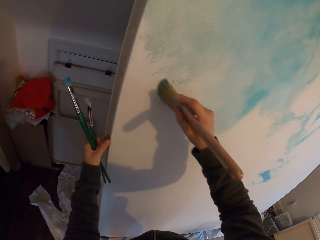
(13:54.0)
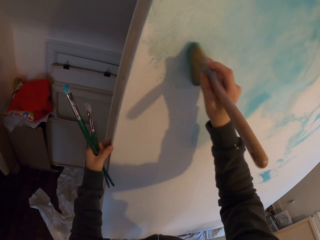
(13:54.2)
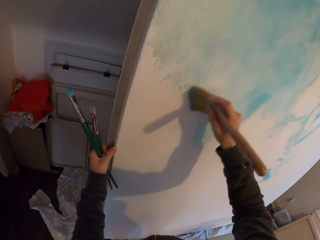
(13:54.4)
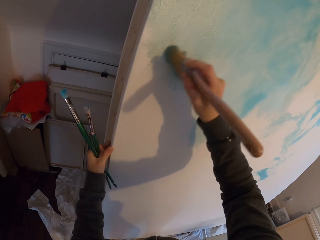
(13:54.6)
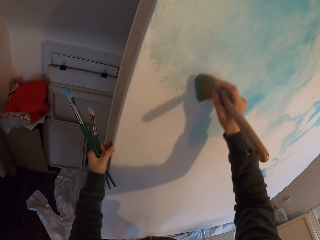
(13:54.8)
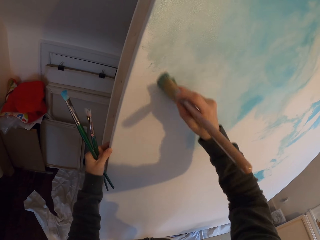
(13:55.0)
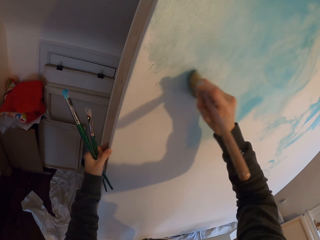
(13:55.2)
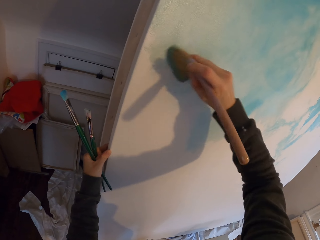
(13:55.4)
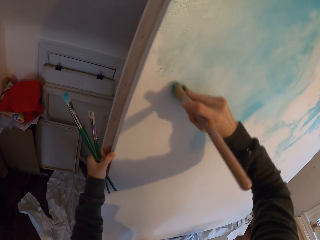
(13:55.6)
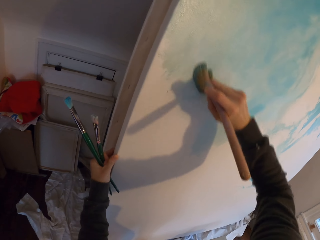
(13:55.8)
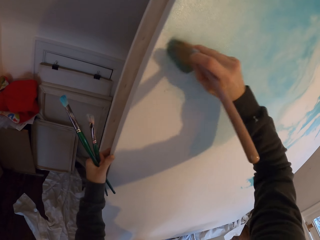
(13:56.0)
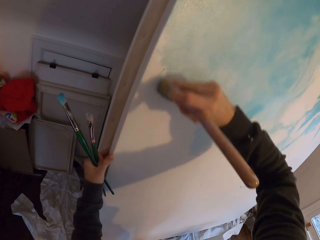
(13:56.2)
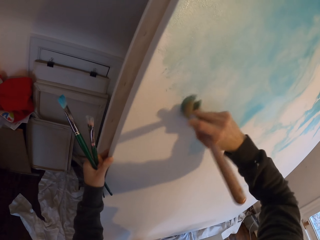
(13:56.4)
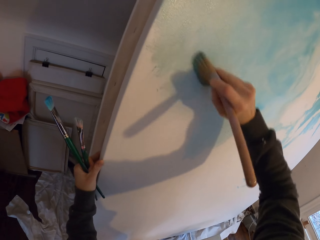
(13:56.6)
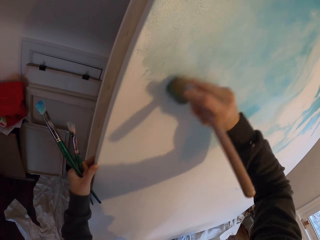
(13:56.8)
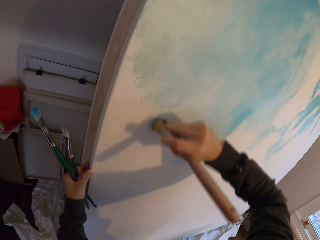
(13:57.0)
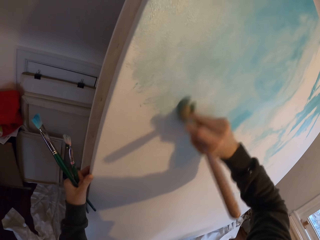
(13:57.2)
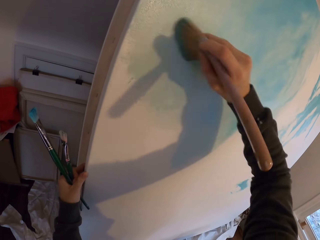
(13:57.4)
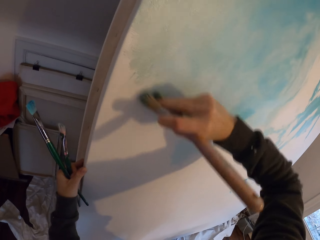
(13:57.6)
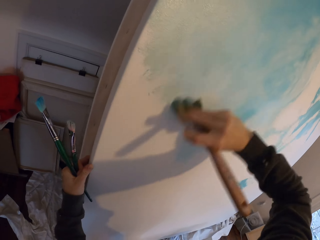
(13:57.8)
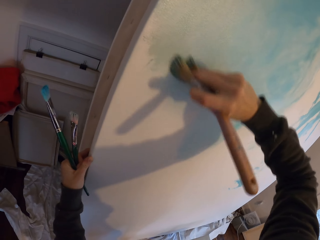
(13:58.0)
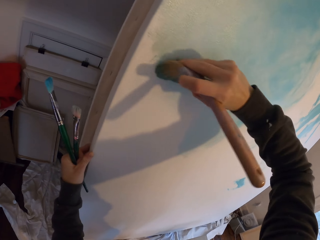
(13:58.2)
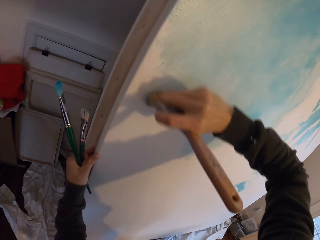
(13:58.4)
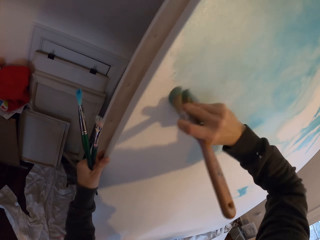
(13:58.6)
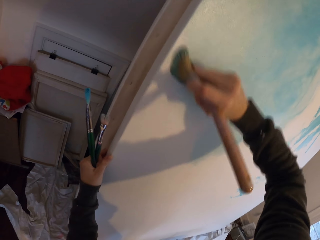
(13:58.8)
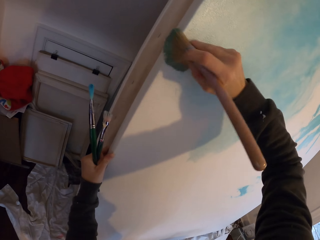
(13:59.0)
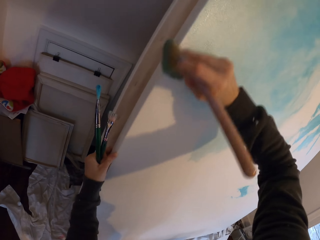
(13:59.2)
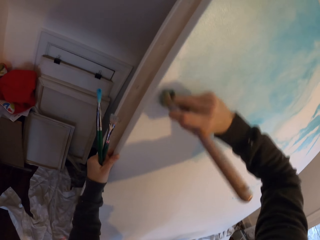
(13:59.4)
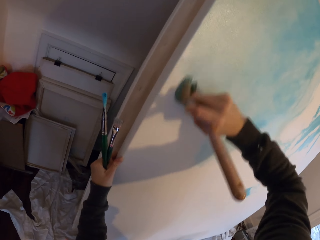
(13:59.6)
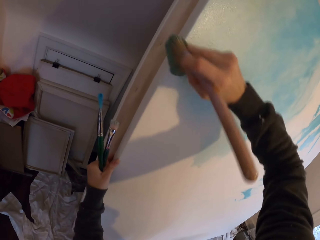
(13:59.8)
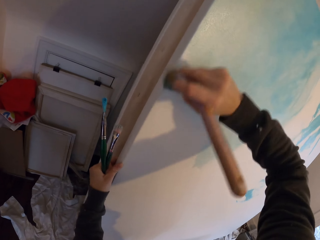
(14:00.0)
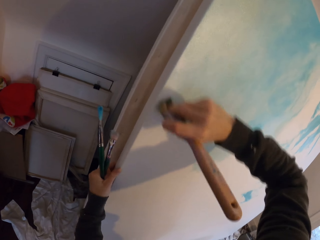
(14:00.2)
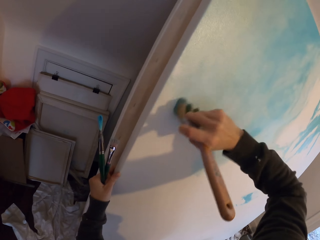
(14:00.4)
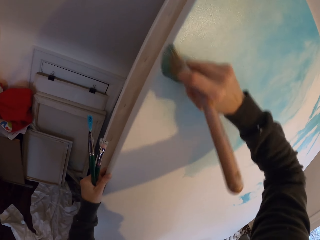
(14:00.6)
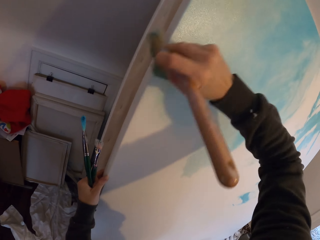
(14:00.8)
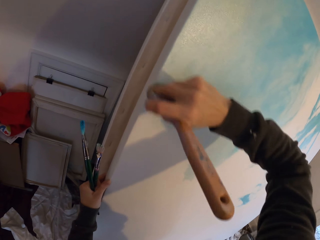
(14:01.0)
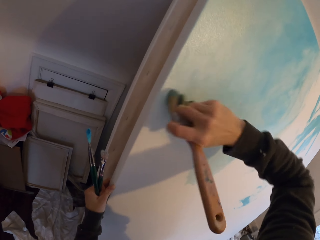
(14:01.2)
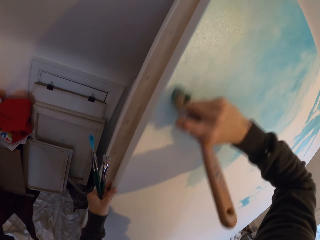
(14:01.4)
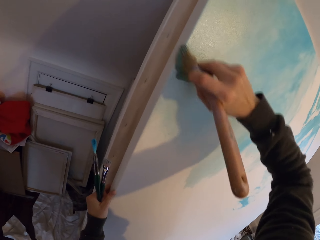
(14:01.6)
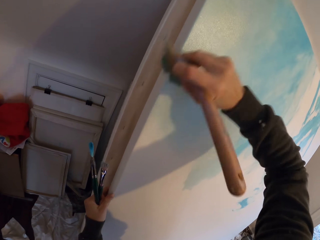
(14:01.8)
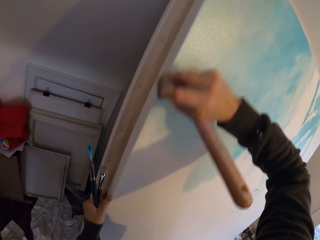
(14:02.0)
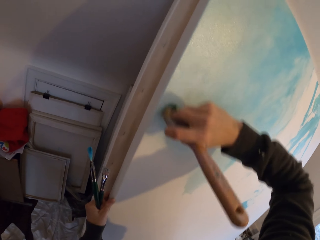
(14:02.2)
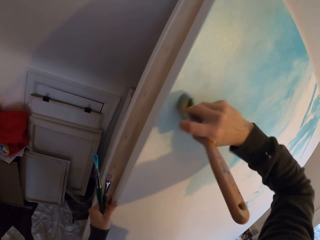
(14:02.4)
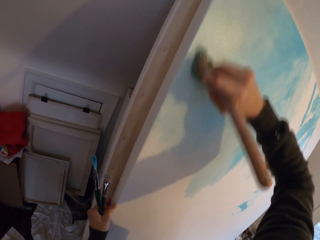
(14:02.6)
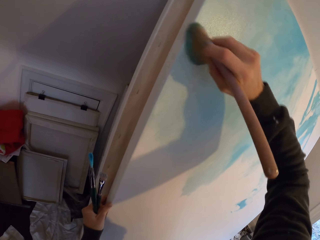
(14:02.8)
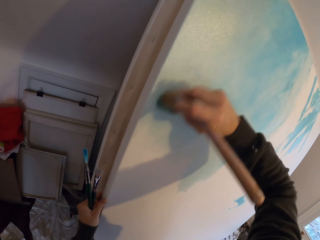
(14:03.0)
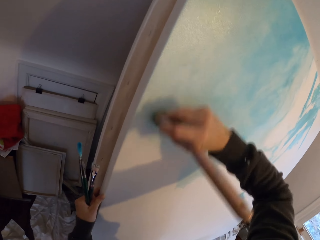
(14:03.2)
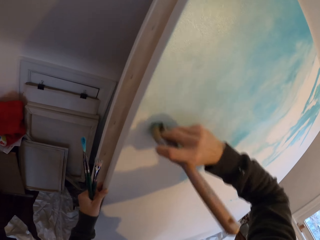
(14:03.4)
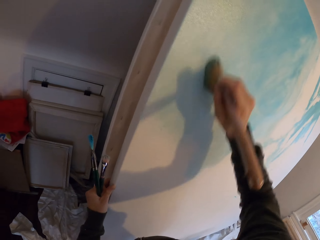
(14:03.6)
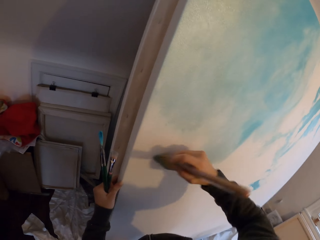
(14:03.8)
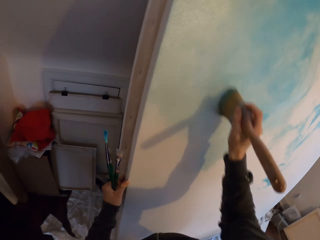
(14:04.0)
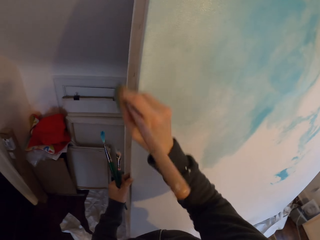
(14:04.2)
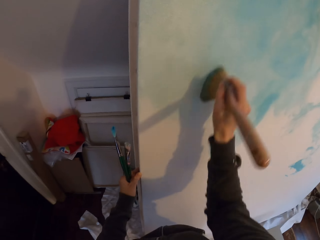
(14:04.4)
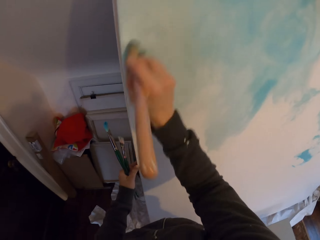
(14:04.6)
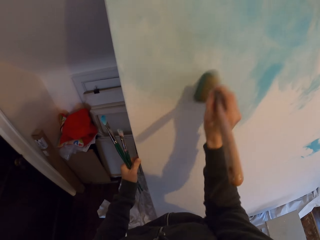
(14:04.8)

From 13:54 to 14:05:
The camera wearer paints the board.

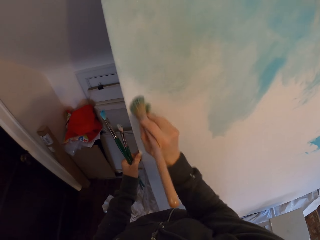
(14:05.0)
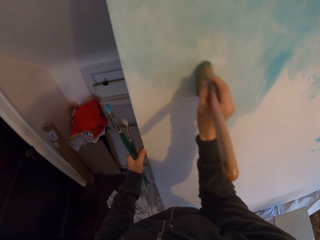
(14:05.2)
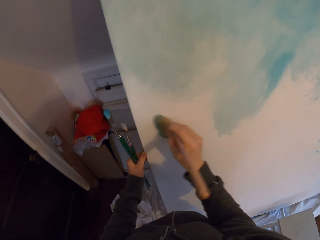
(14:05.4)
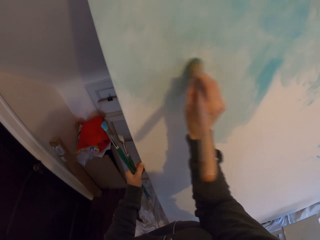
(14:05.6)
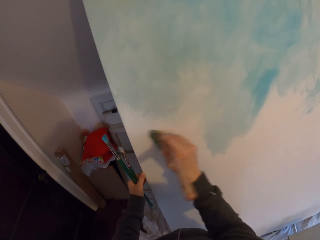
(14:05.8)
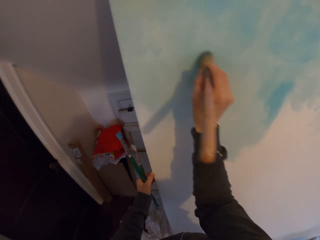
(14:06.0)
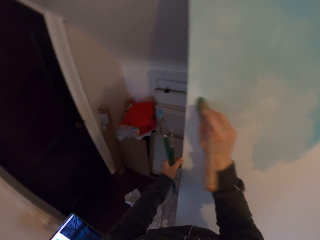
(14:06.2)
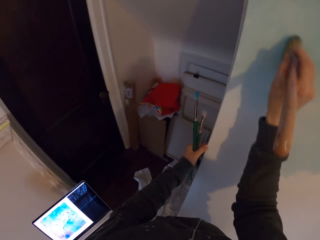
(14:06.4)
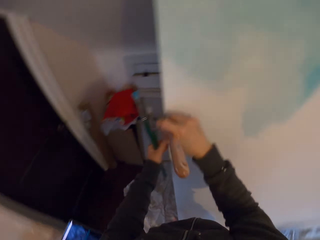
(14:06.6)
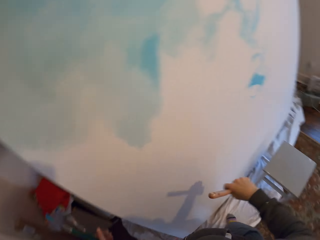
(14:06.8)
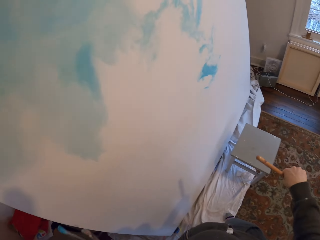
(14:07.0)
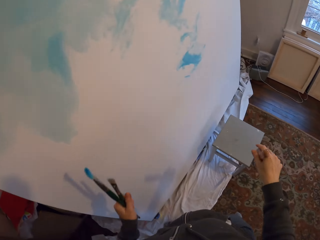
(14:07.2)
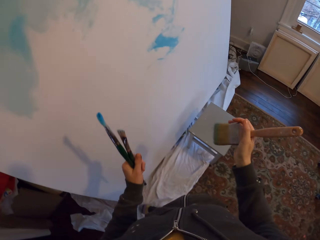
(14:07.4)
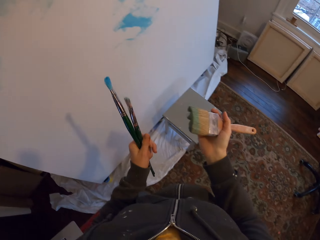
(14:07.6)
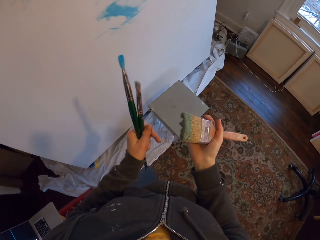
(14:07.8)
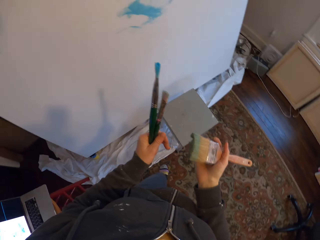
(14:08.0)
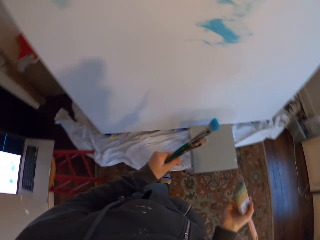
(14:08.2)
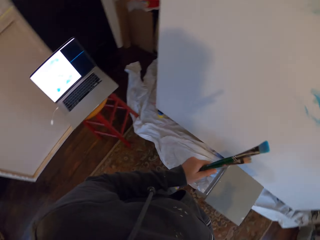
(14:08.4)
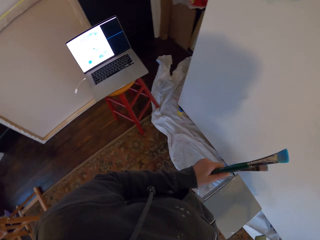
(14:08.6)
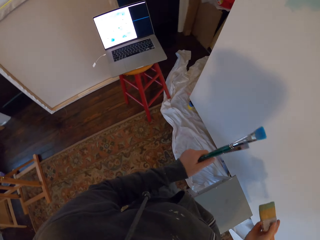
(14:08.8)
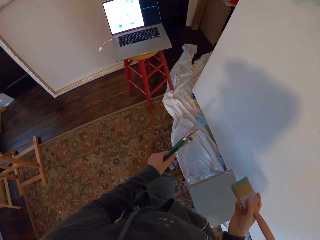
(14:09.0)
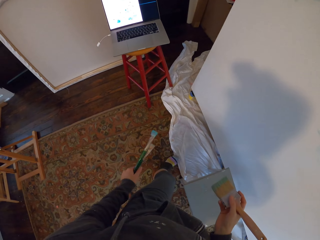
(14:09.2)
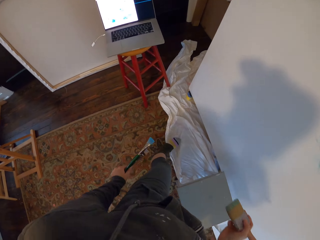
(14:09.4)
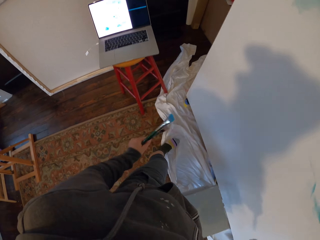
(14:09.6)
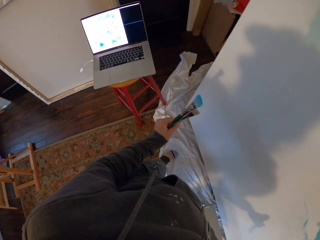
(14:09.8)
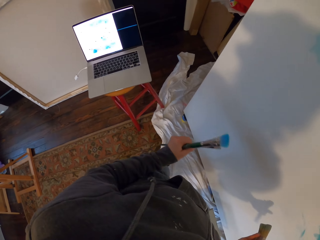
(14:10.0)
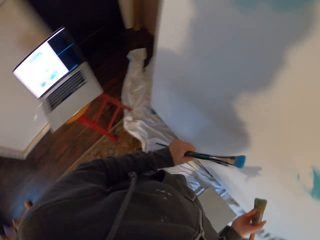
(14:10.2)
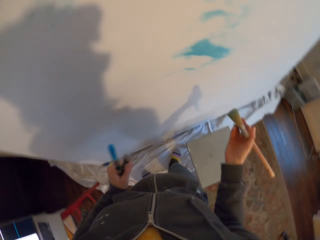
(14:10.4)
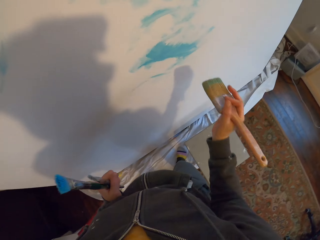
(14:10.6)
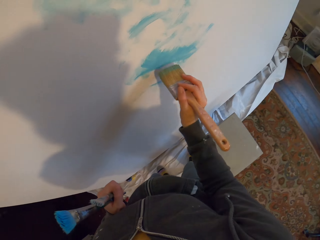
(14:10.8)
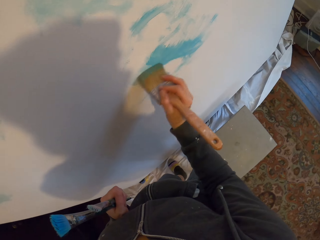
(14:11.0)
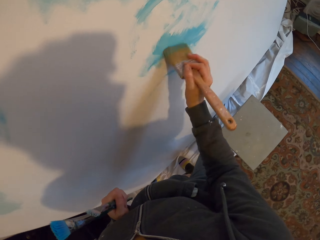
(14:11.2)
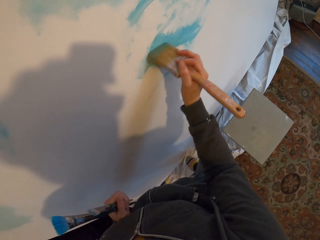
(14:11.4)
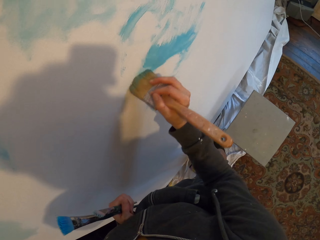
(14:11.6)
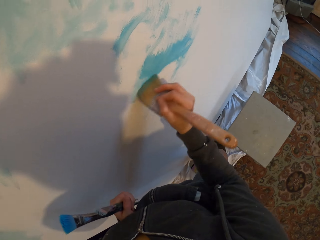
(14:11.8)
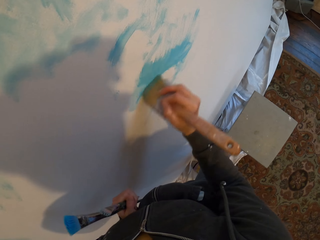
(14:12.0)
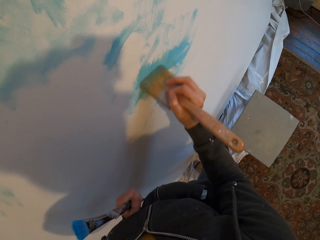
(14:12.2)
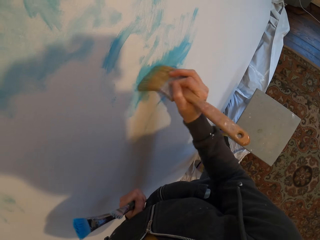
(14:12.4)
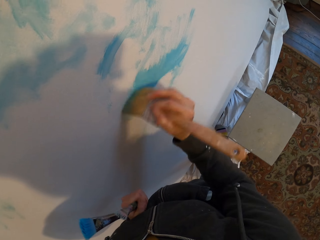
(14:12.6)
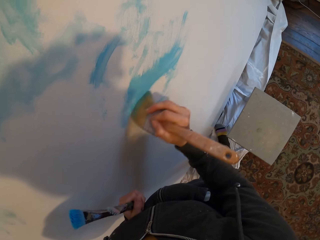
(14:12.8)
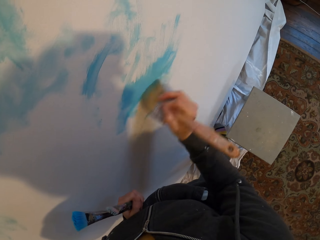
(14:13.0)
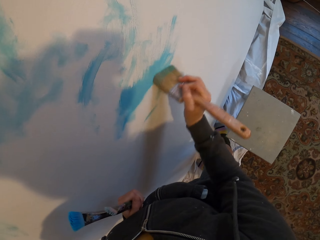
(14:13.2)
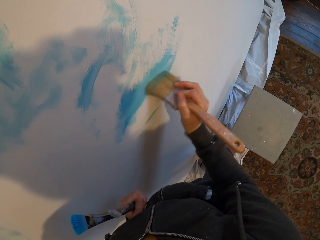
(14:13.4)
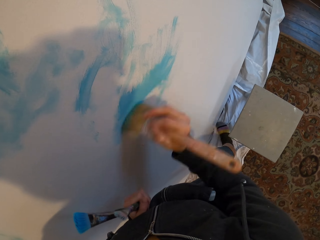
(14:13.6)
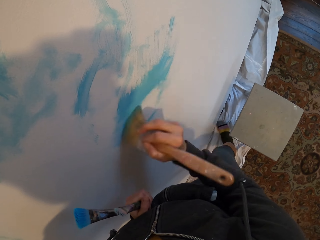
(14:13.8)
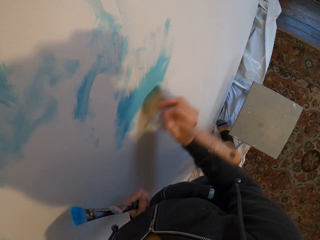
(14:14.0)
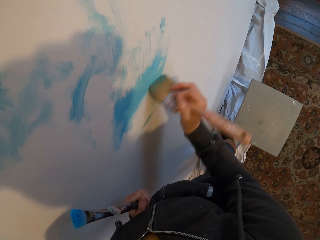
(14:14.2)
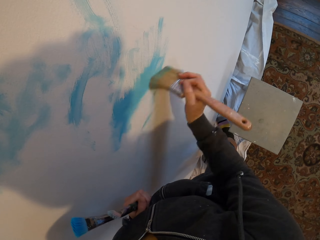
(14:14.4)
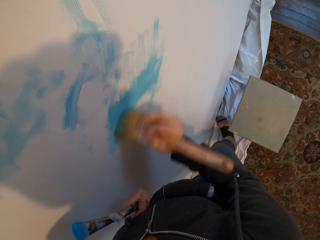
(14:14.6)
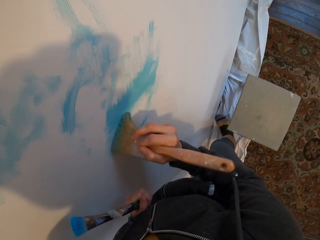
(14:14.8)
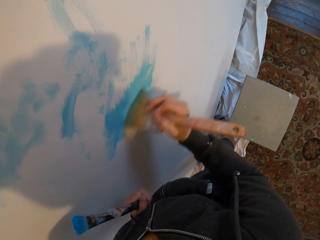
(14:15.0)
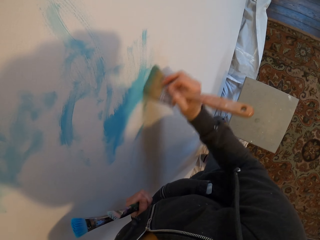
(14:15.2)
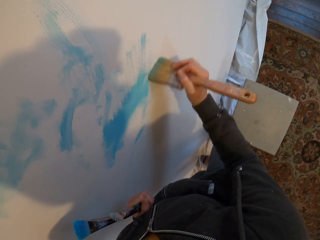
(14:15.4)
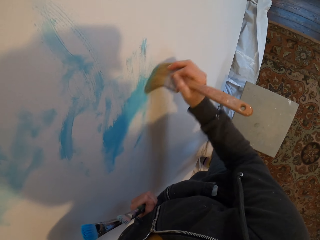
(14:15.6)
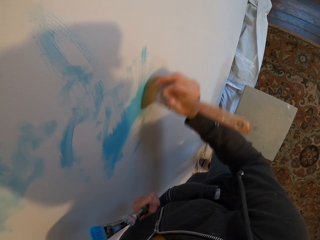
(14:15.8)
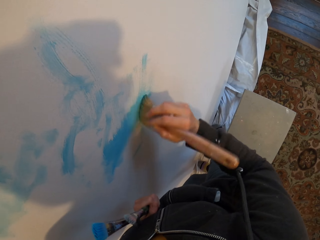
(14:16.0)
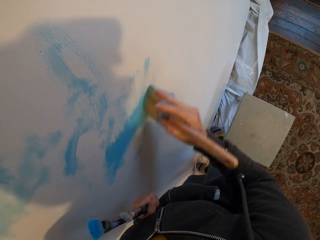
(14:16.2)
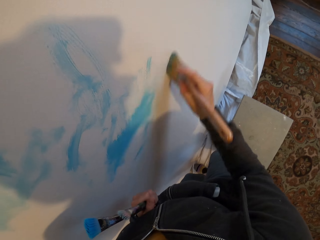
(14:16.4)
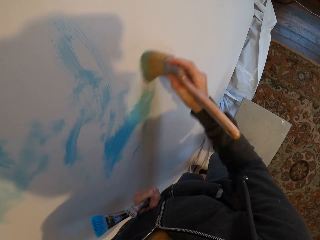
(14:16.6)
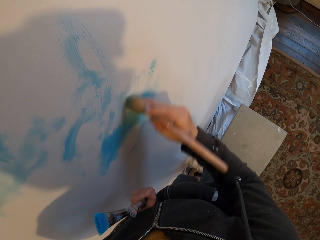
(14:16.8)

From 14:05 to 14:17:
The camera wearer examines the paintbrush. They look at the laptop. They paint the board.
